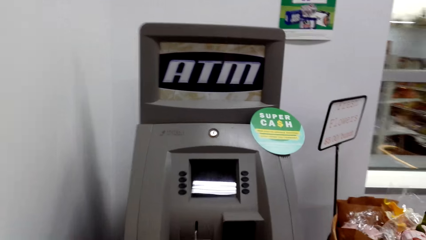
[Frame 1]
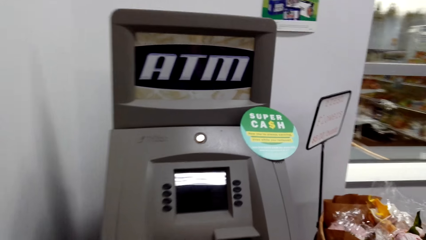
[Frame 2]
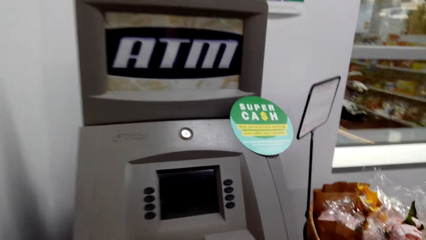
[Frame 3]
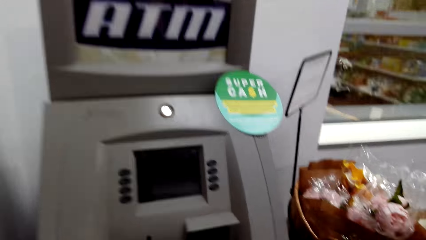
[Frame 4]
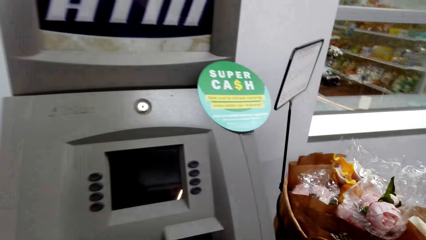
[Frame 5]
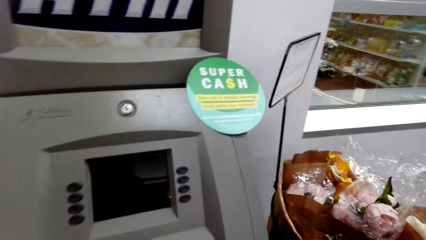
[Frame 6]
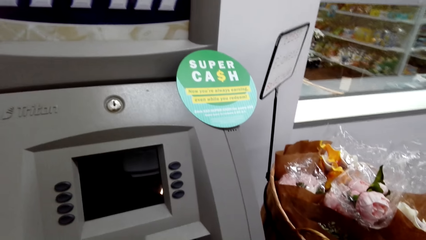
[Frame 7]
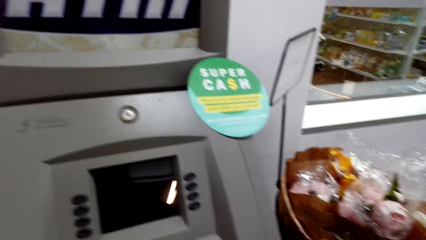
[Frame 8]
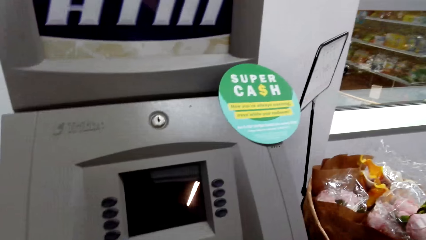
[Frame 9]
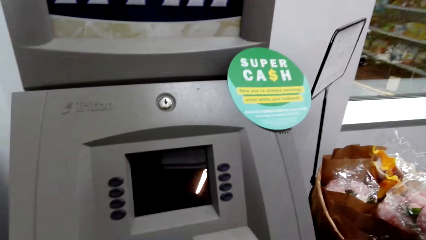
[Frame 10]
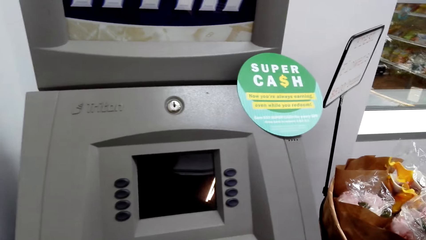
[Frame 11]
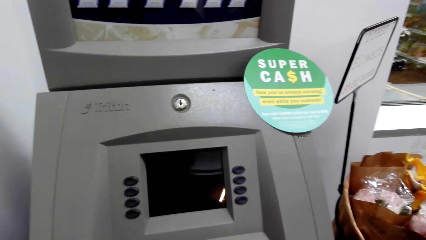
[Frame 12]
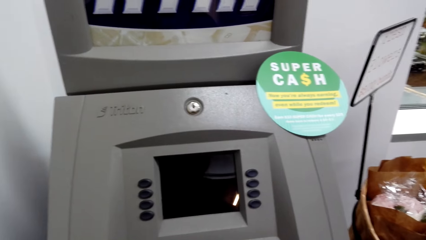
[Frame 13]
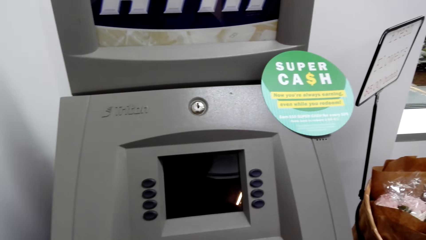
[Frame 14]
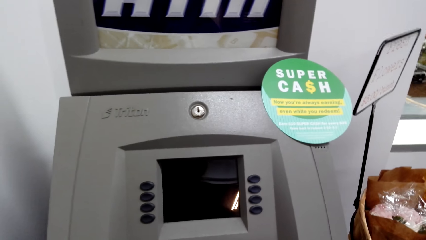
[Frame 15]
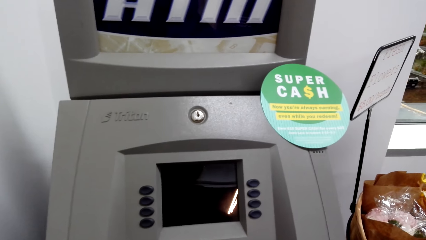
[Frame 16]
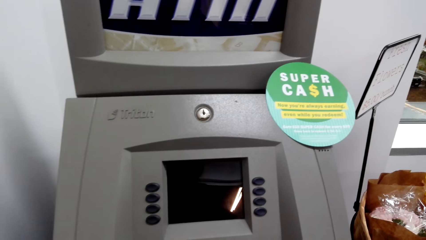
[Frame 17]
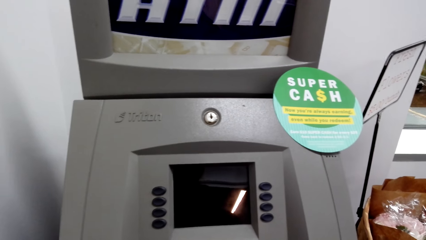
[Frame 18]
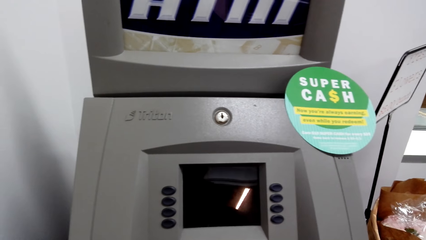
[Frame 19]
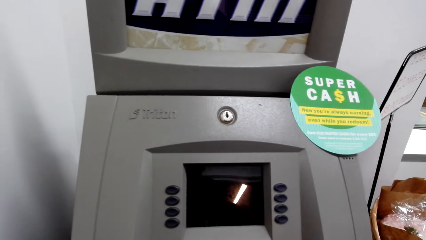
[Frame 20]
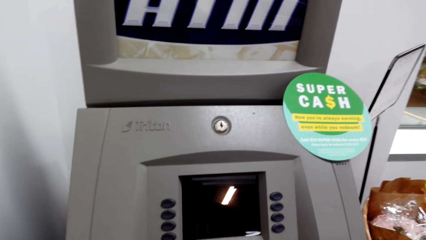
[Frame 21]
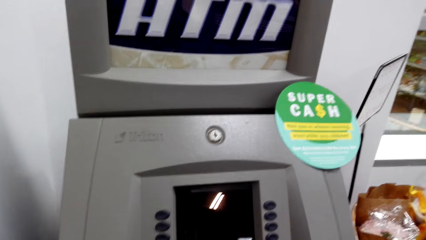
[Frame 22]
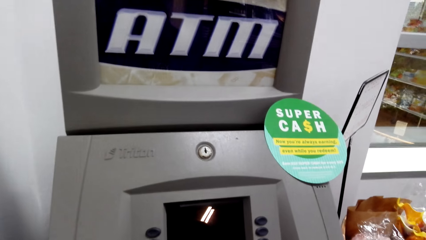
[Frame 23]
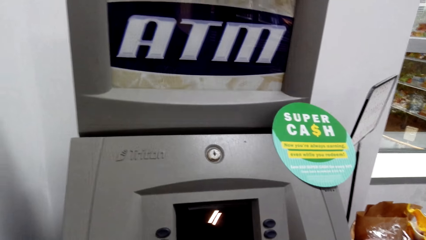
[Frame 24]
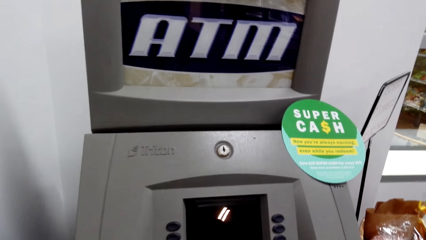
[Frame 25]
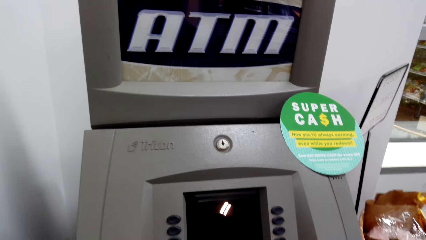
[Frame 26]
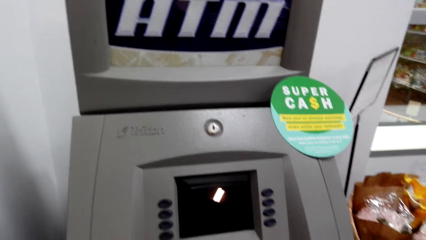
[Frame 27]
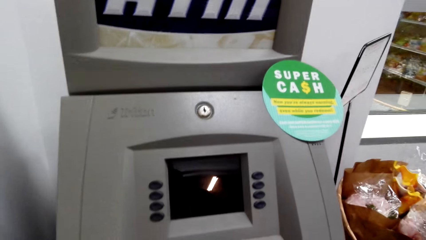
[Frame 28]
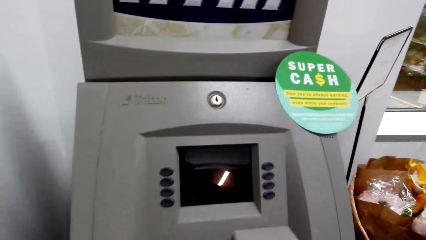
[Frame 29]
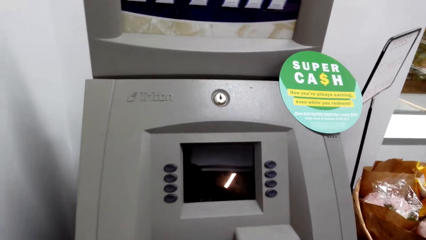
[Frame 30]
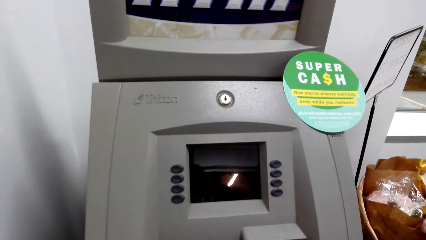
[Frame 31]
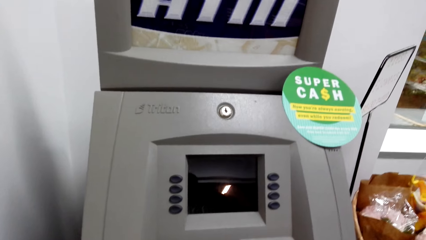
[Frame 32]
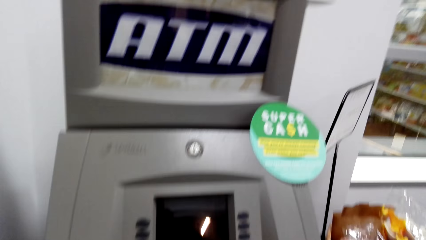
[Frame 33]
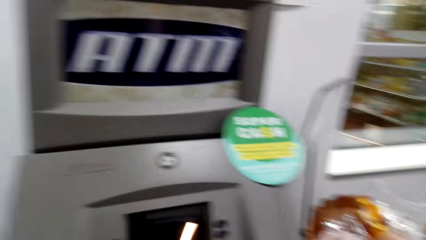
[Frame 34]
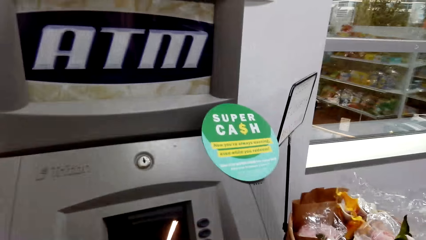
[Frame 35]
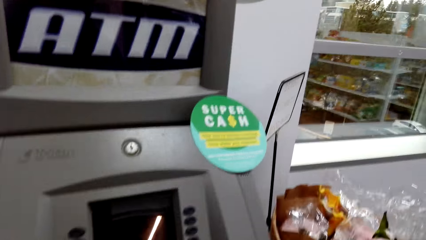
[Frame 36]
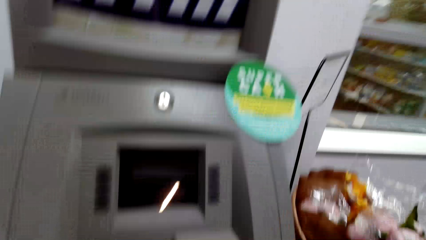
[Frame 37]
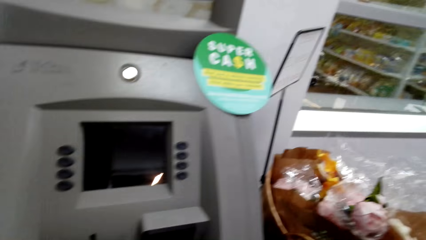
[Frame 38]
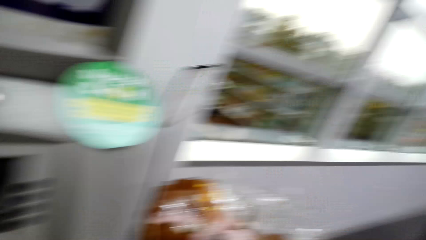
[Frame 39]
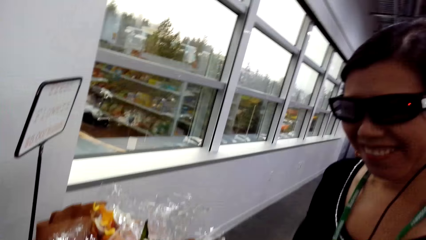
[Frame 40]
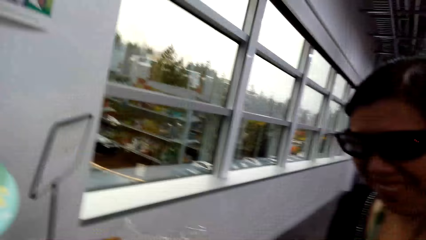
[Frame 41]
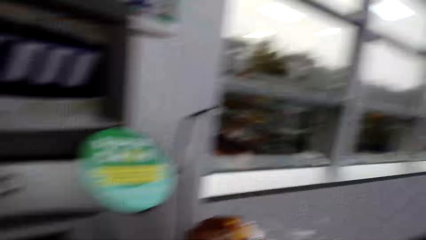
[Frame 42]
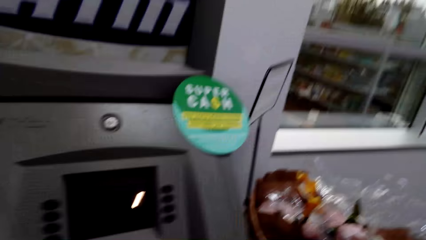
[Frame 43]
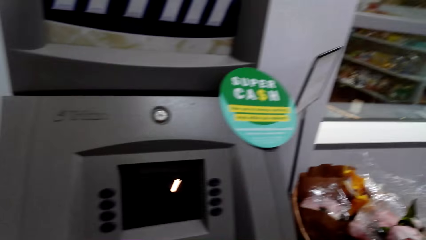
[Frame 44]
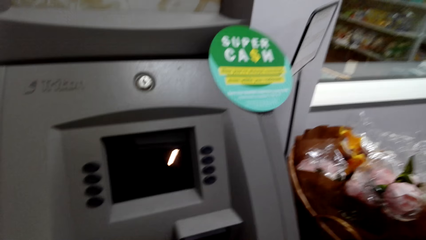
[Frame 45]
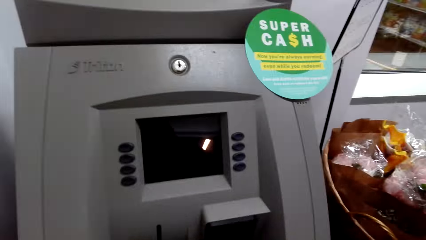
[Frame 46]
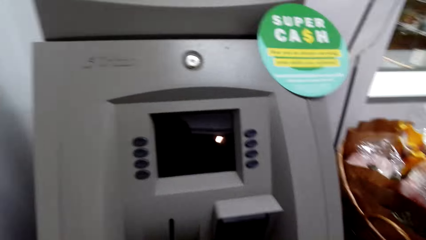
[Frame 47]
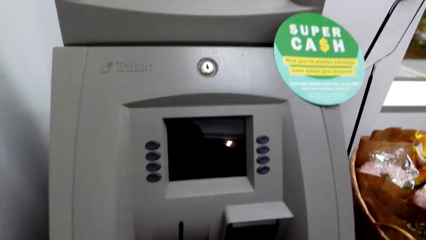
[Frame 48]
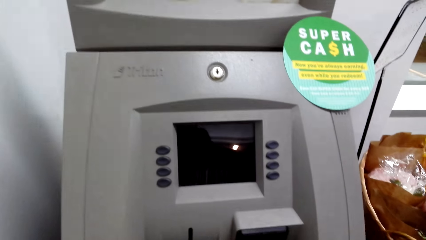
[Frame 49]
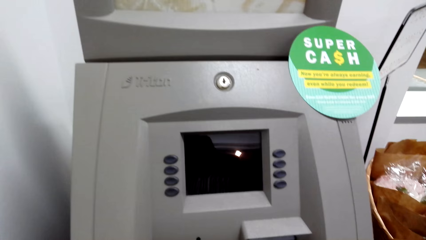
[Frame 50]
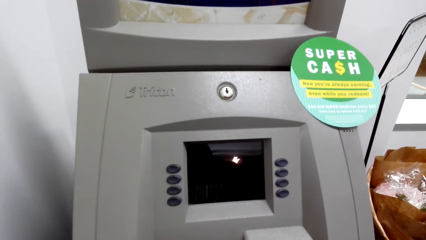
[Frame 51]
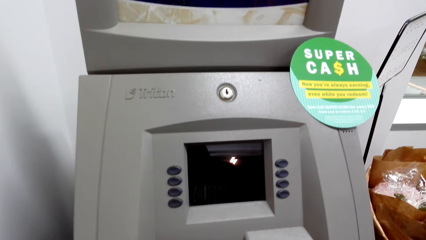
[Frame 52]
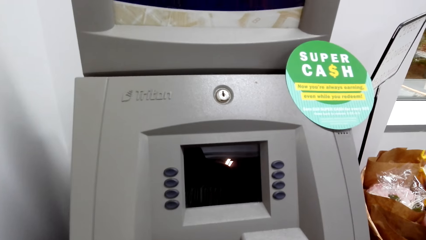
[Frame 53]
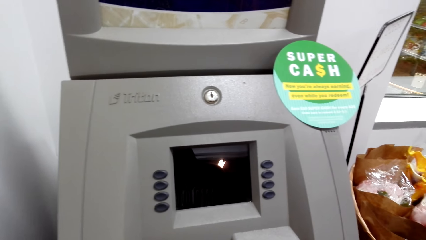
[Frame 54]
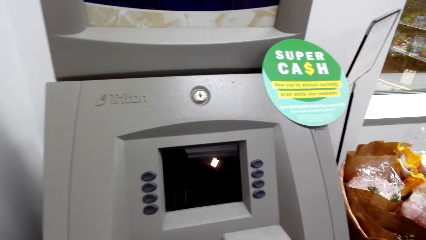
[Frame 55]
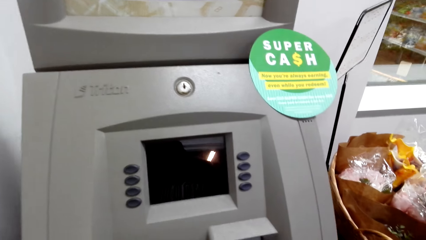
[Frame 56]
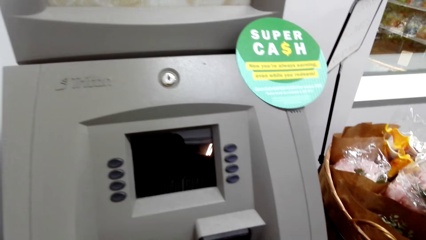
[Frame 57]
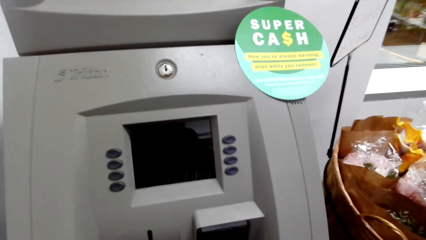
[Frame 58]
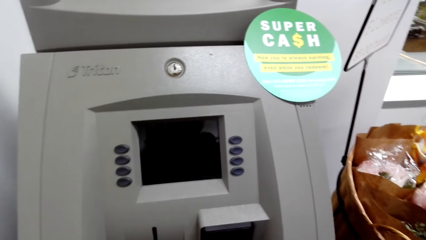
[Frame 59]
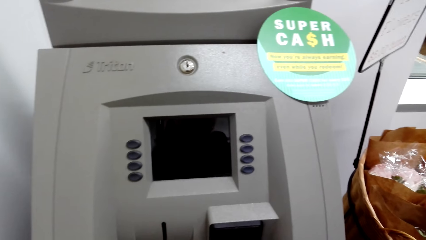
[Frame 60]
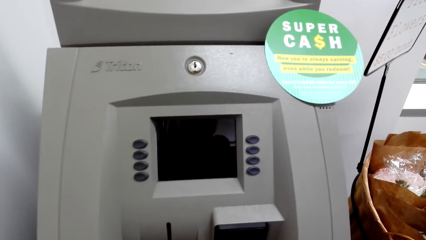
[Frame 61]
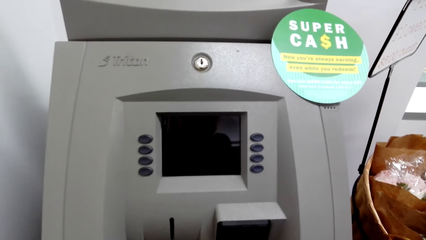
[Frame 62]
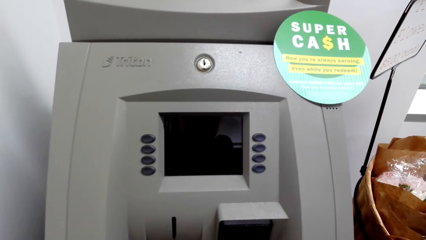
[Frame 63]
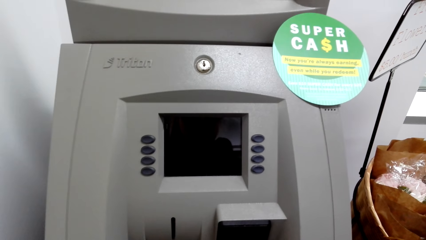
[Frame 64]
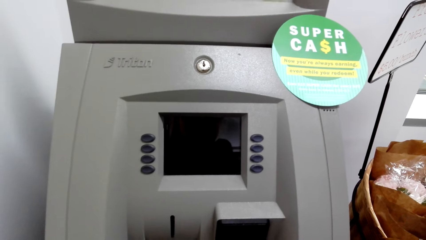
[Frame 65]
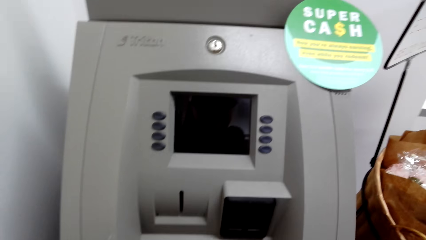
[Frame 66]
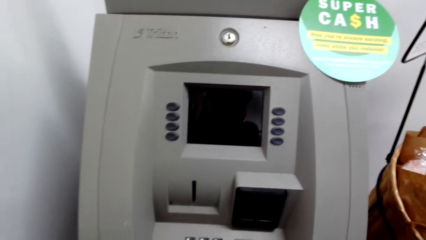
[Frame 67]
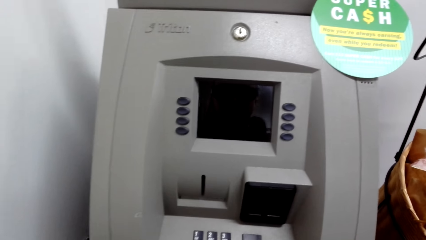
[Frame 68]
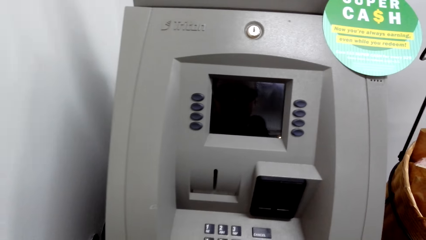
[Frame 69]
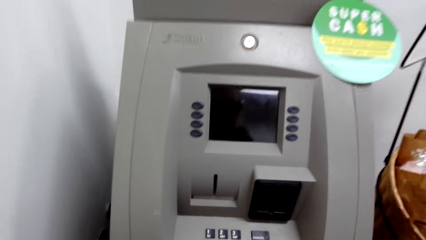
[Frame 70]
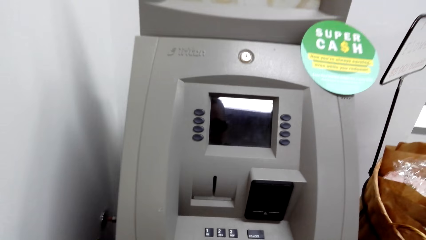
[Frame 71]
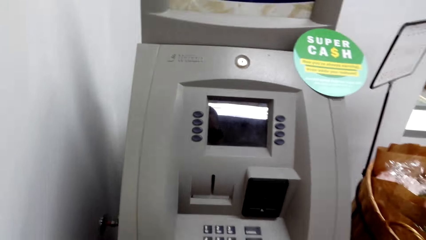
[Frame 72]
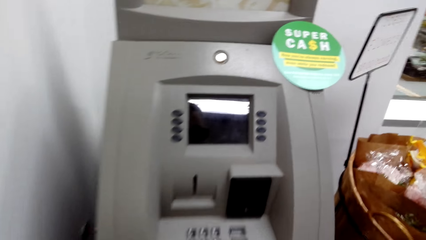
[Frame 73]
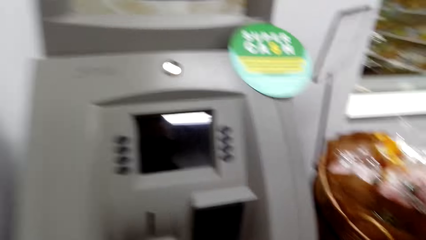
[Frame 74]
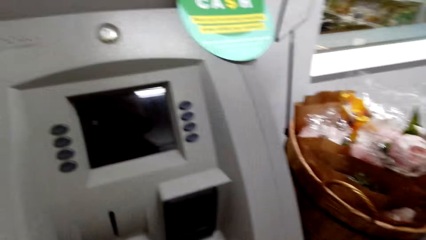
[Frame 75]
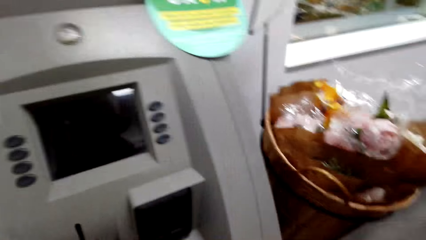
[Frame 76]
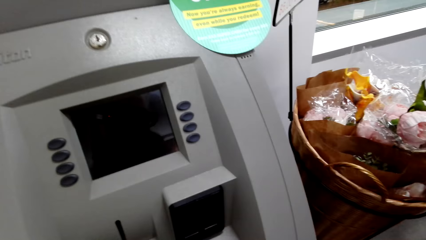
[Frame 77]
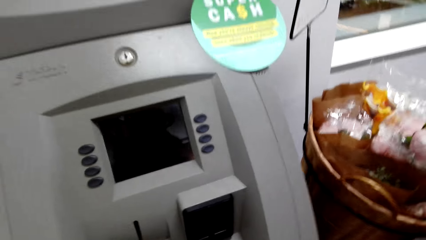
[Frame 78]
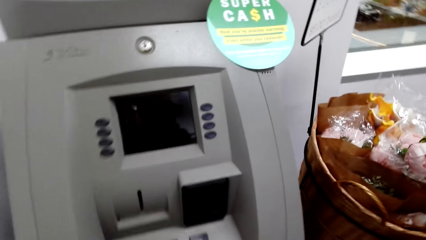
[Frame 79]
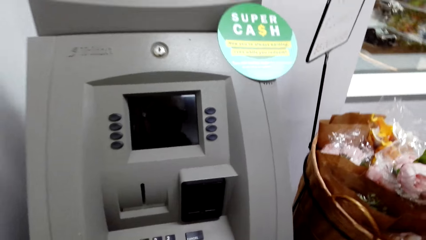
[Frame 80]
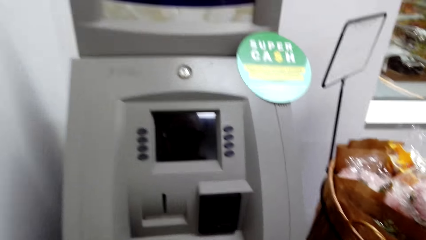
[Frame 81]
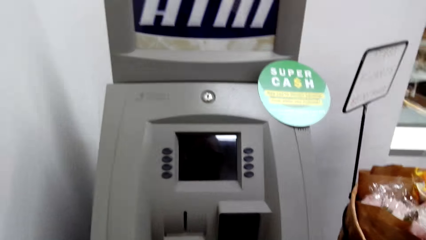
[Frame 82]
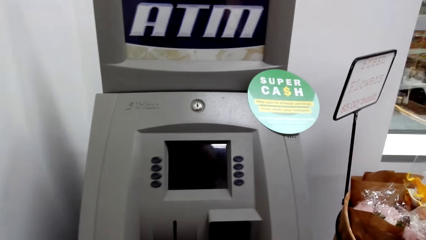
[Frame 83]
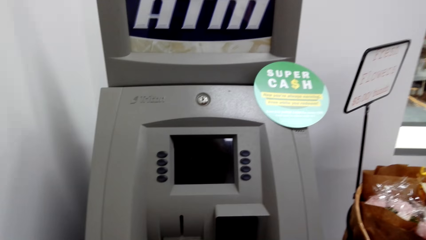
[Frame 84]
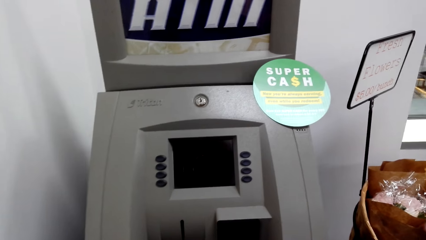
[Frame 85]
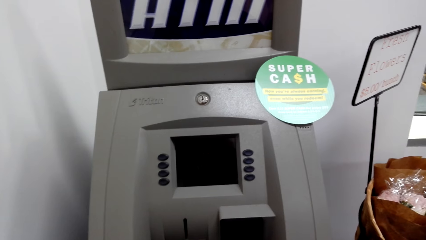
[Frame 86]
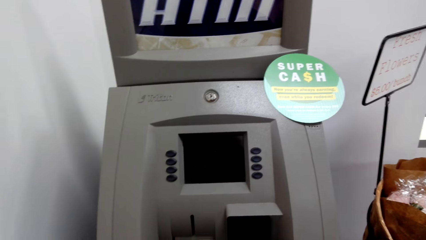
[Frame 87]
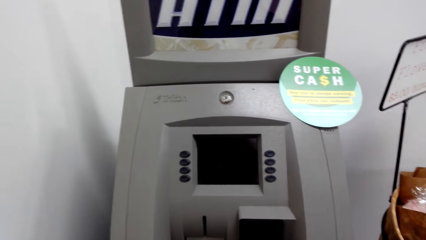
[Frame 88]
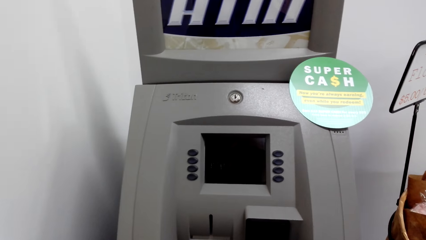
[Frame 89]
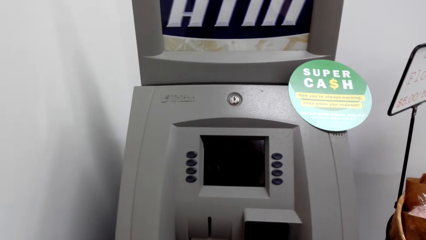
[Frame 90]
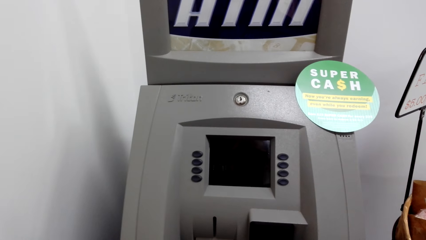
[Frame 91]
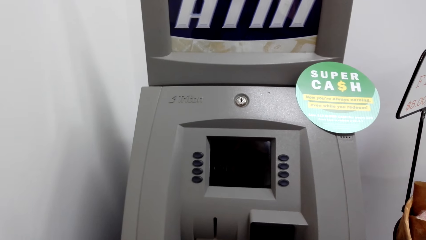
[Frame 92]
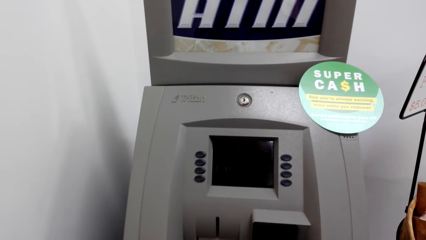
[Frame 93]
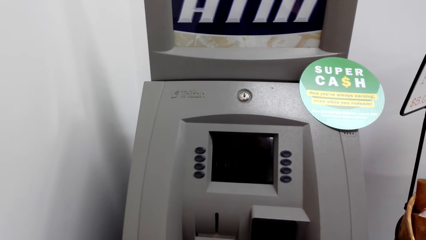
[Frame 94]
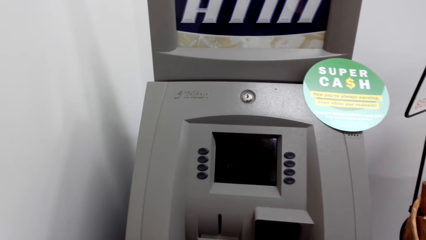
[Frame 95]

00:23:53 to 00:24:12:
The lady withdraws money from the ATM machine. The camera wearer stares at the ATM machine. They look around the shop. They stare at the ATM machine.
